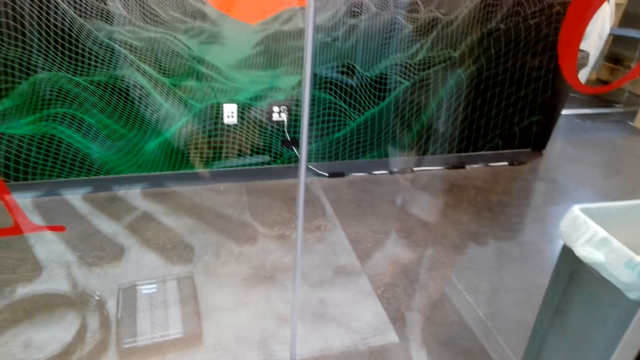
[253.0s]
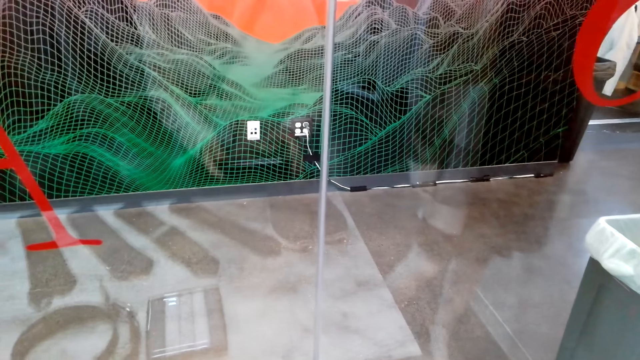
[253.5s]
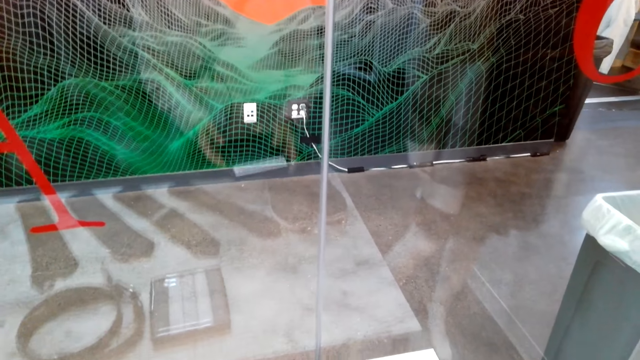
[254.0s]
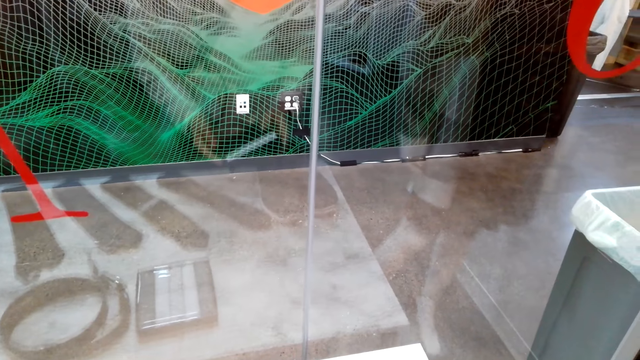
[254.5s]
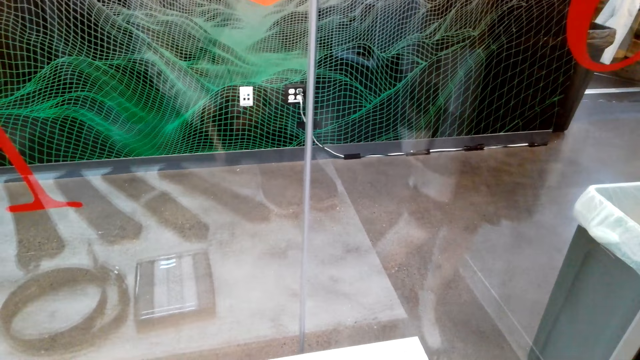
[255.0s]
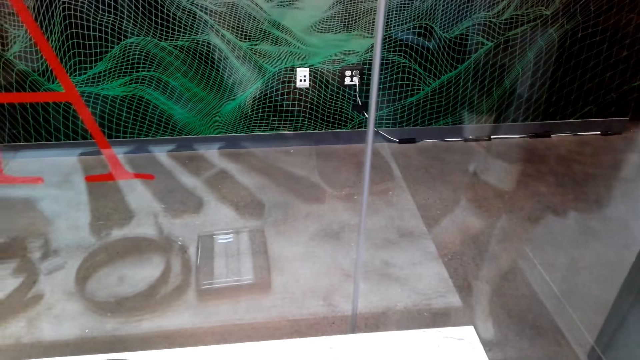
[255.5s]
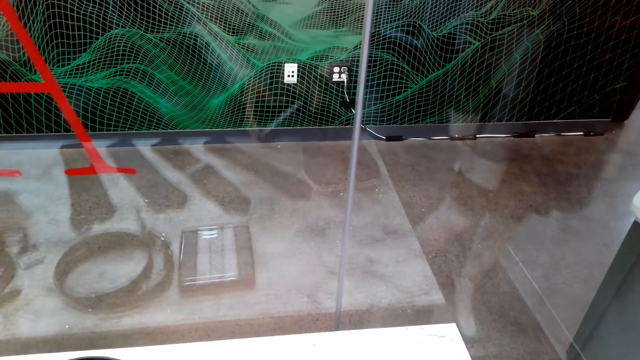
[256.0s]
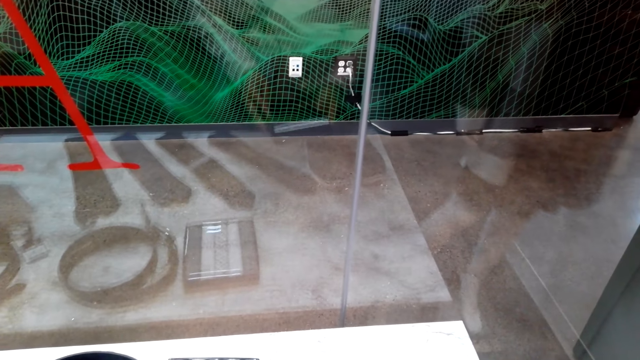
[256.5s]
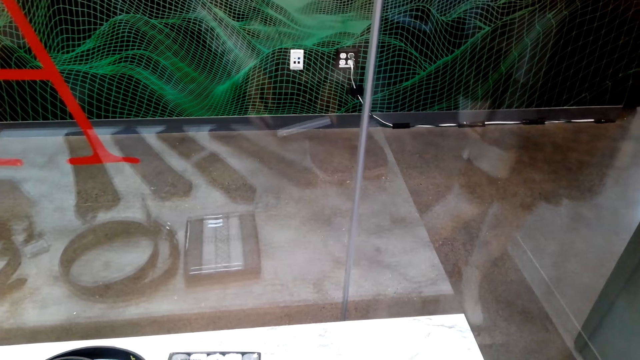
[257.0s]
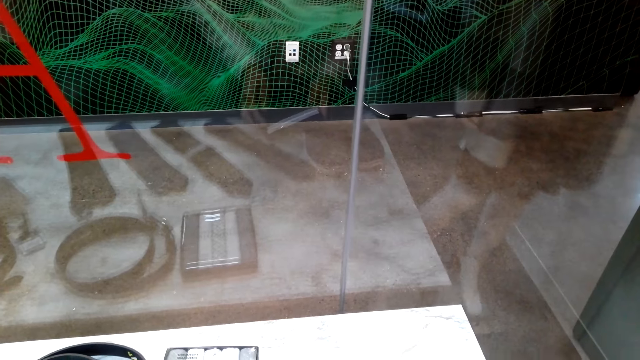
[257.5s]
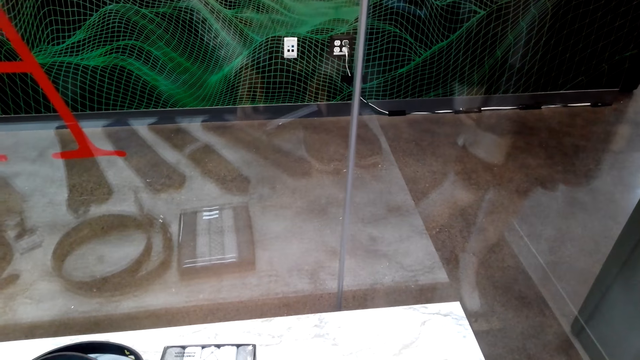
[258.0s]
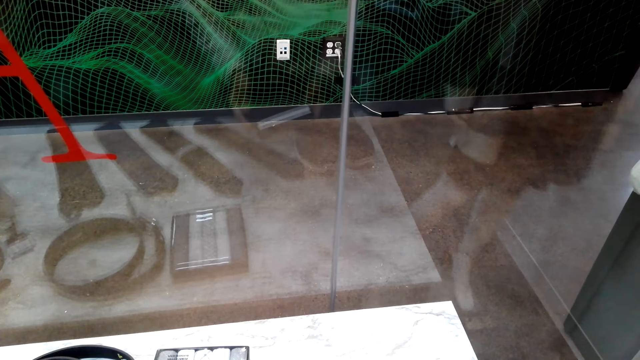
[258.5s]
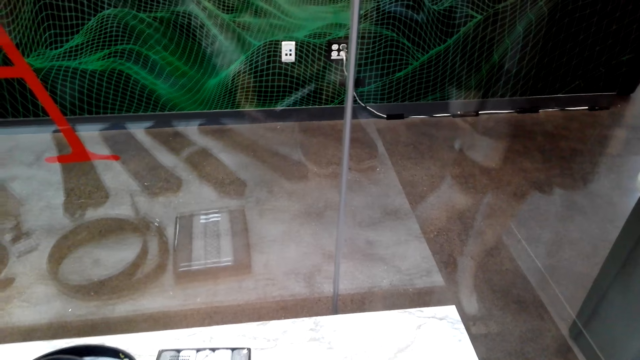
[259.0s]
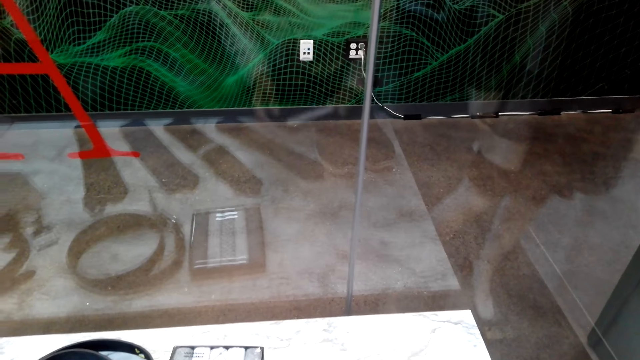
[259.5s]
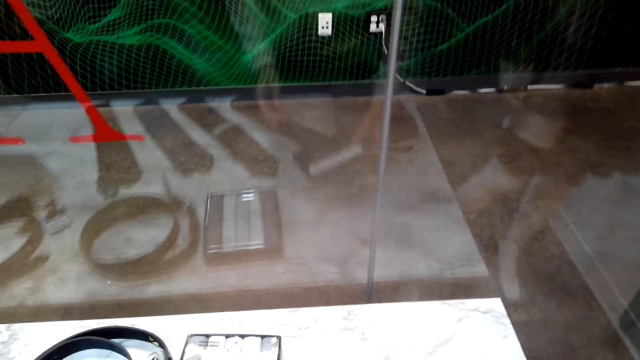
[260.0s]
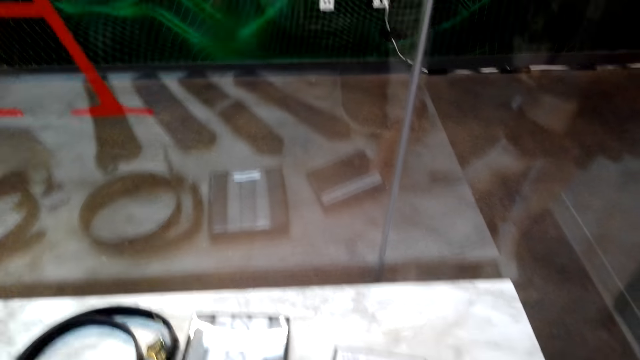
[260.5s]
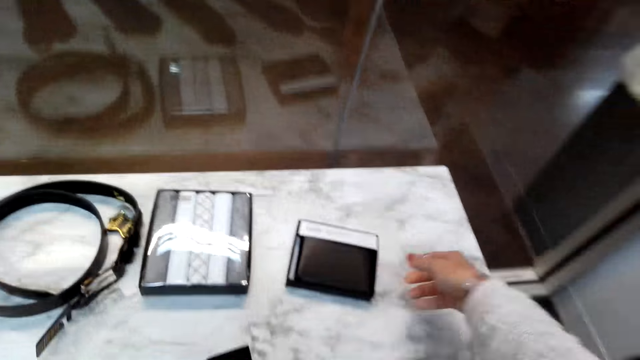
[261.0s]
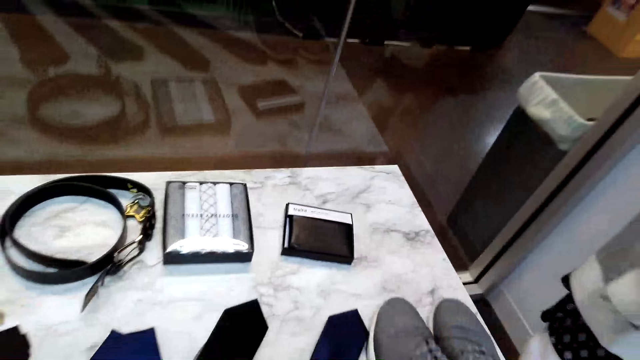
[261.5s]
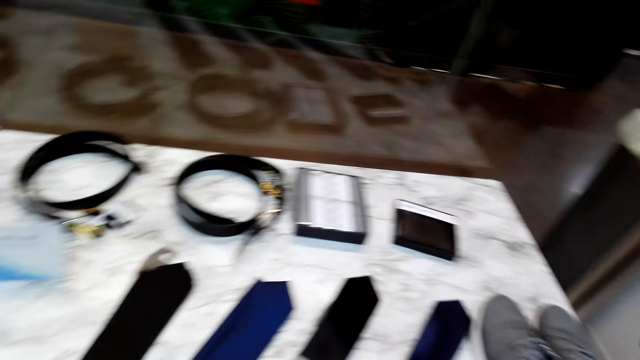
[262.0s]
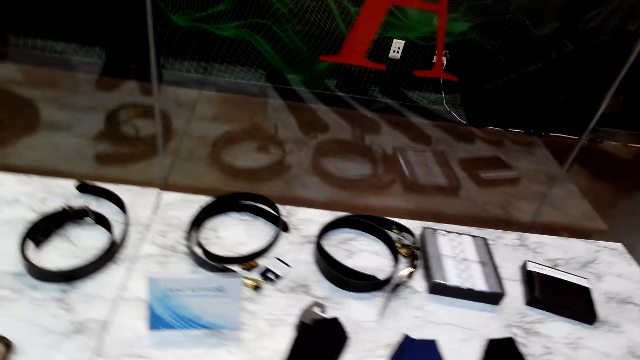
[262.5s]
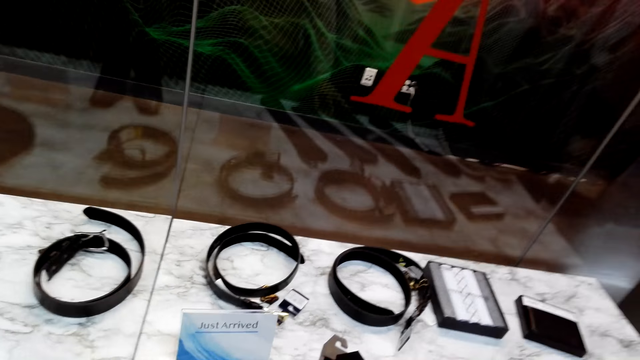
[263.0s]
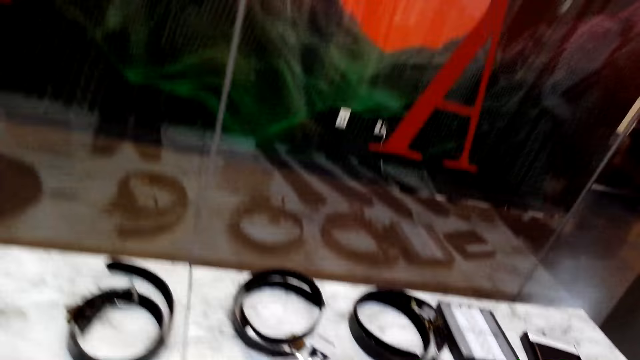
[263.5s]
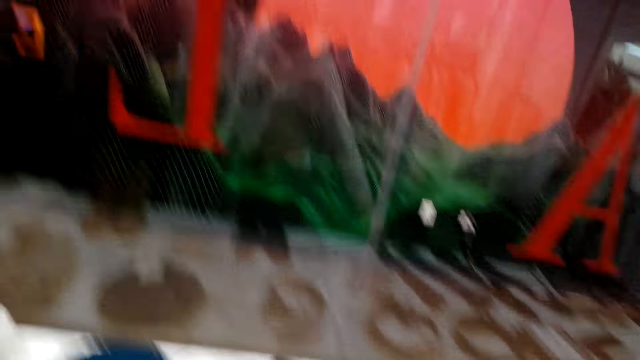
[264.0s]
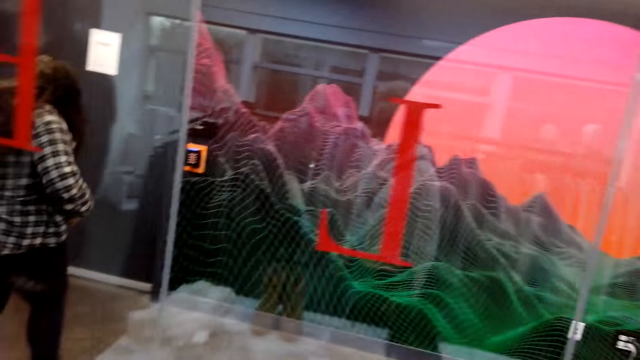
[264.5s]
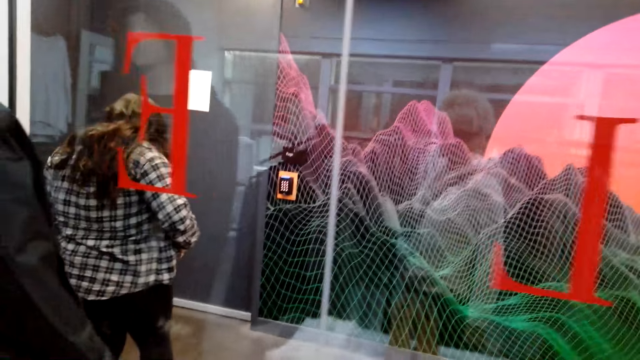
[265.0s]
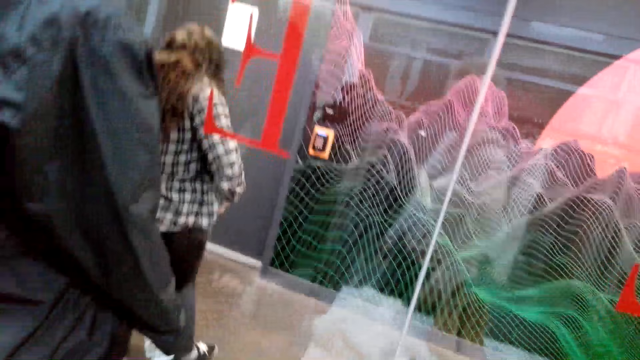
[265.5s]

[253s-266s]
The camera wearer puts something down. They walk in the clothing shop.

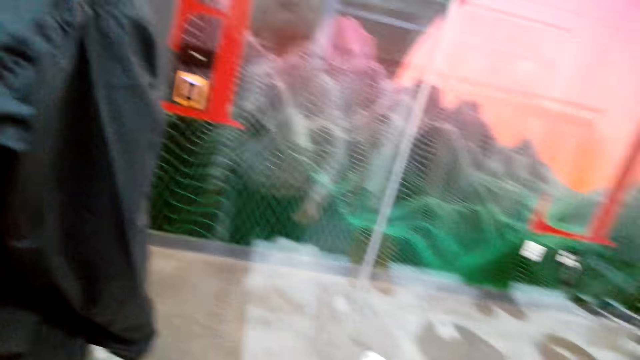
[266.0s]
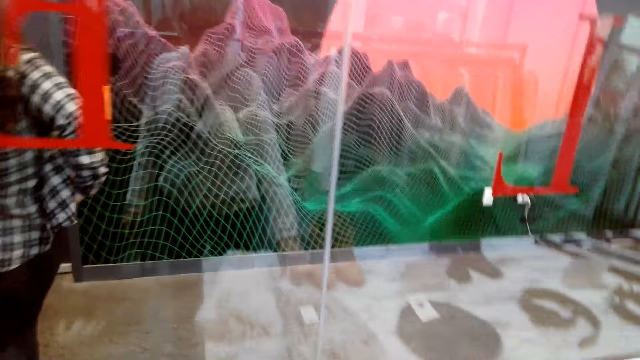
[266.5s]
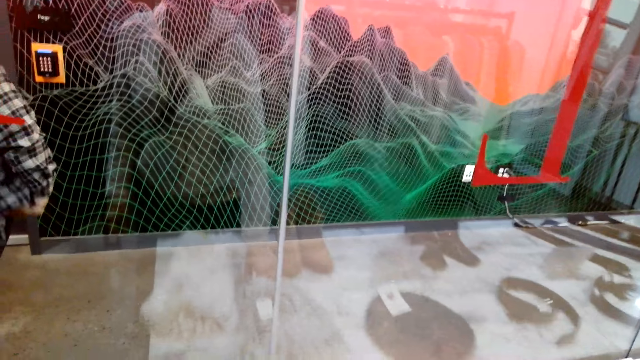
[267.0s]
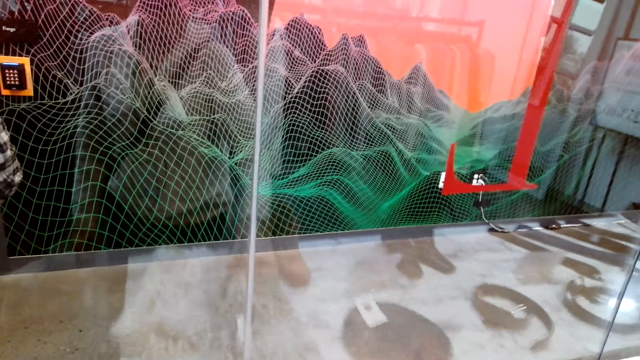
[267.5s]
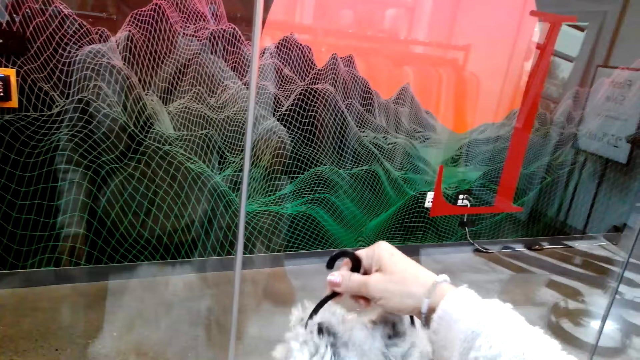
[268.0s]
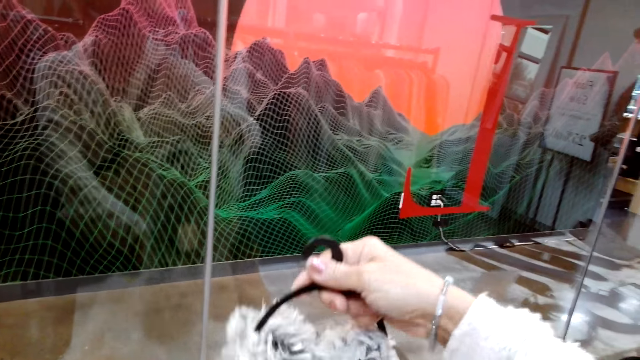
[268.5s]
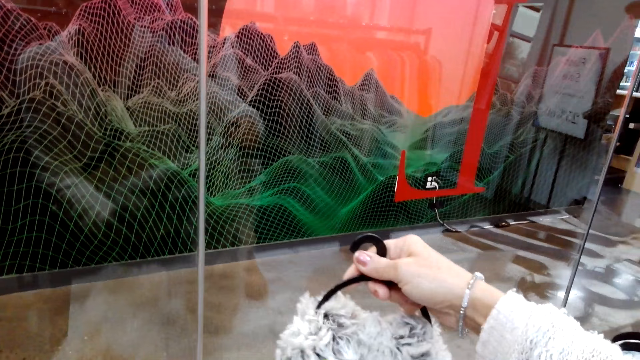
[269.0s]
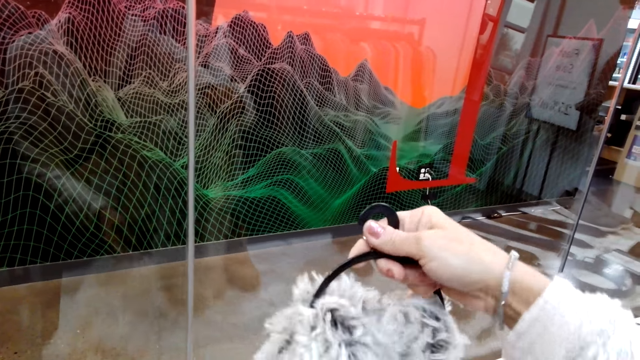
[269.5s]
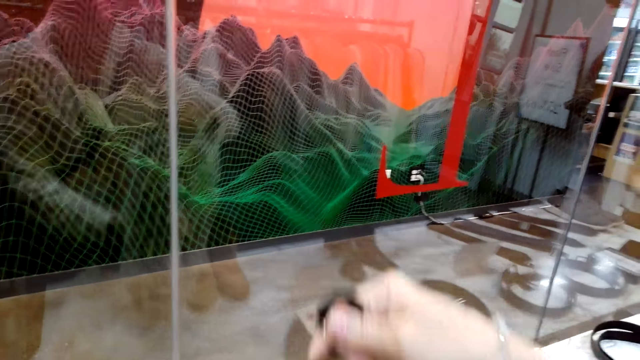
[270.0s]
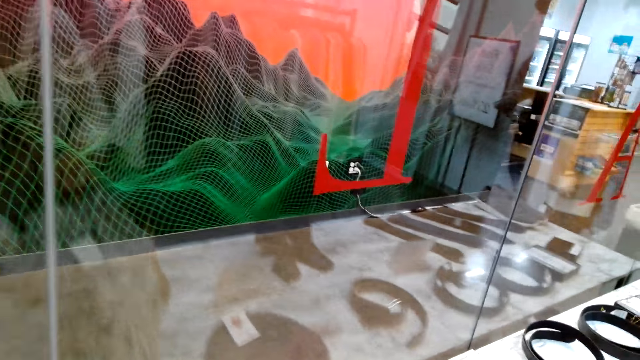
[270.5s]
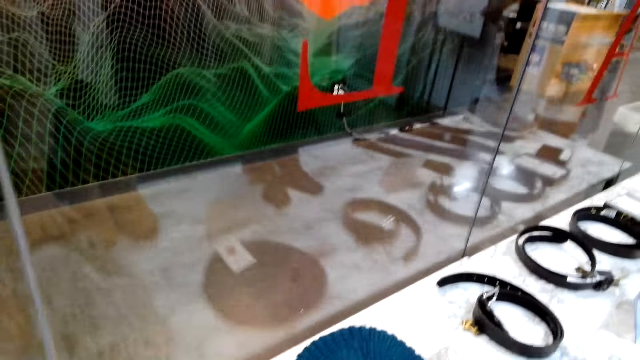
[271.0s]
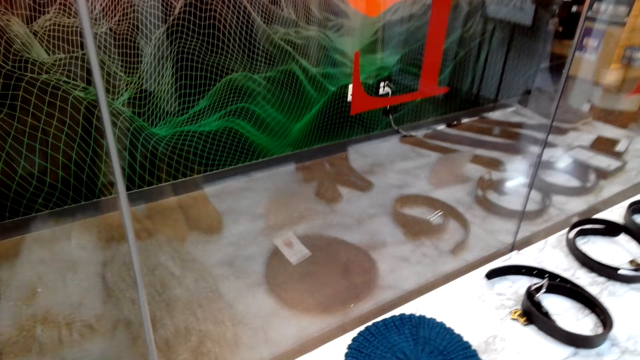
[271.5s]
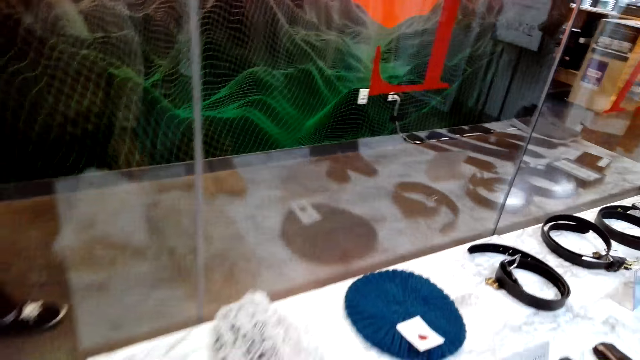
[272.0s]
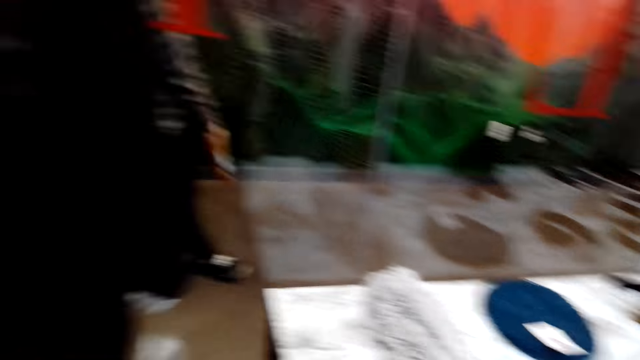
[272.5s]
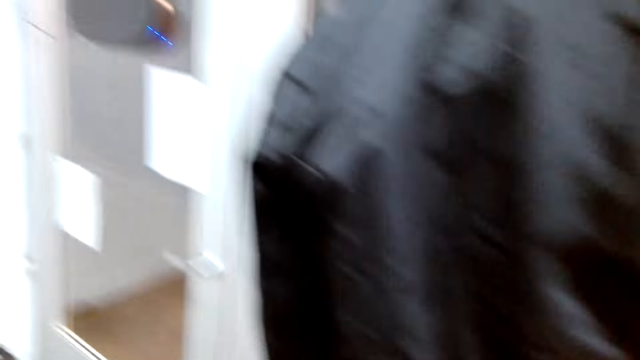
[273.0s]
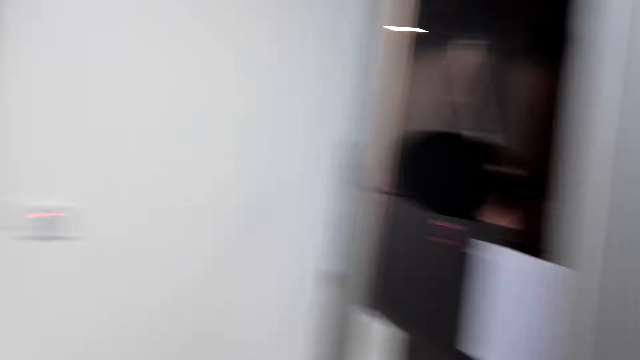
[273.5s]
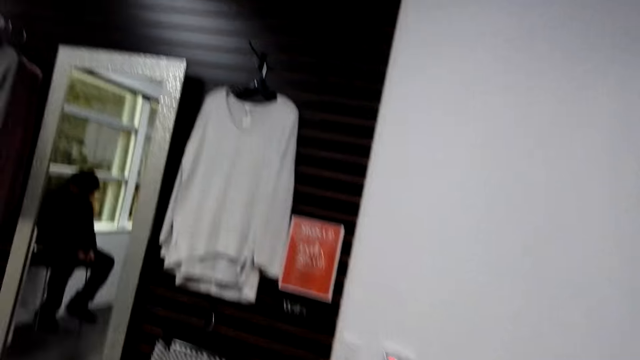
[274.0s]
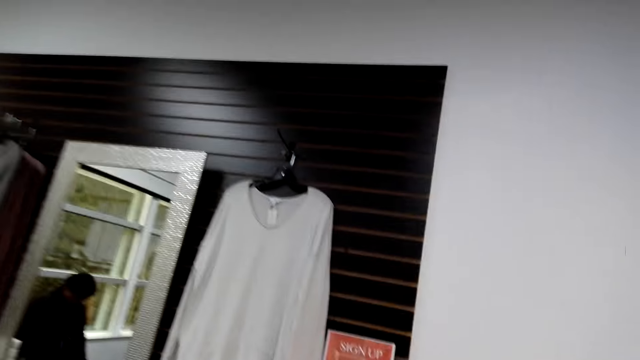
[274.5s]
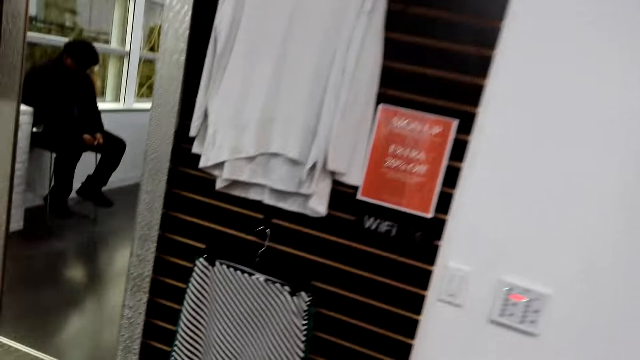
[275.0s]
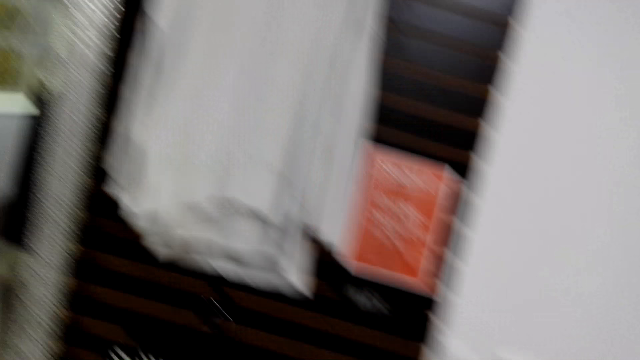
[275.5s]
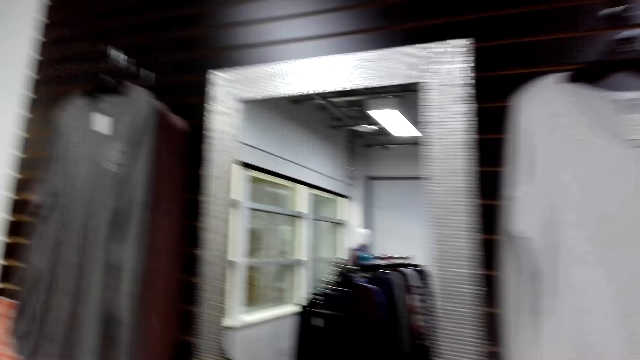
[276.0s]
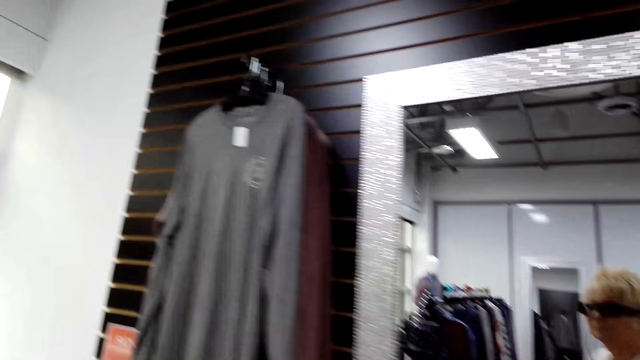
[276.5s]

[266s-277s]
The camera wearer takes a scarf. They put the scarf on the display. They walk in the clothing shop.
